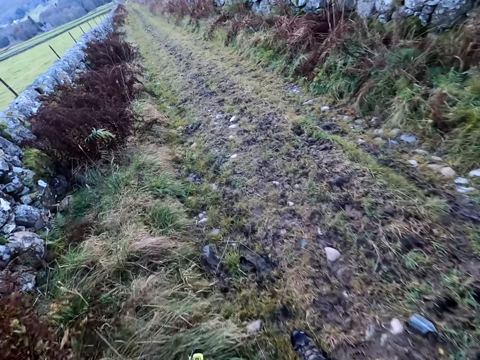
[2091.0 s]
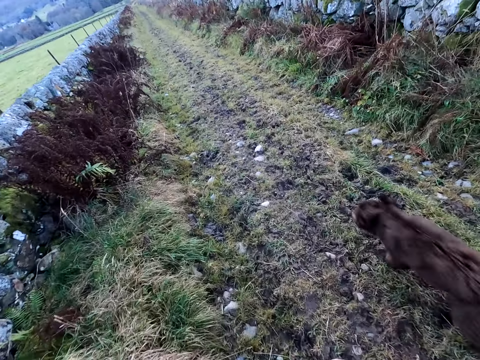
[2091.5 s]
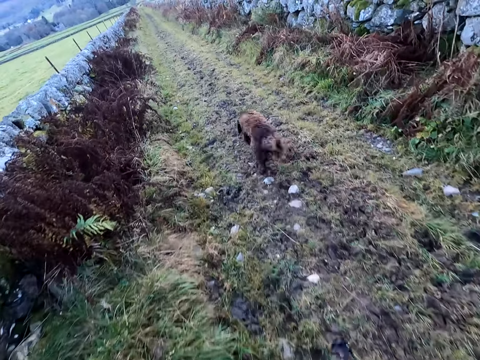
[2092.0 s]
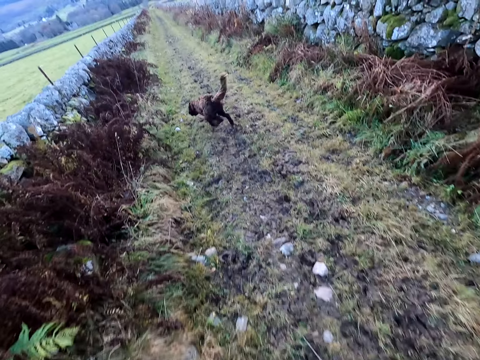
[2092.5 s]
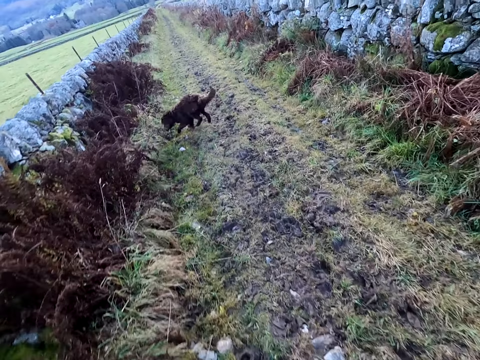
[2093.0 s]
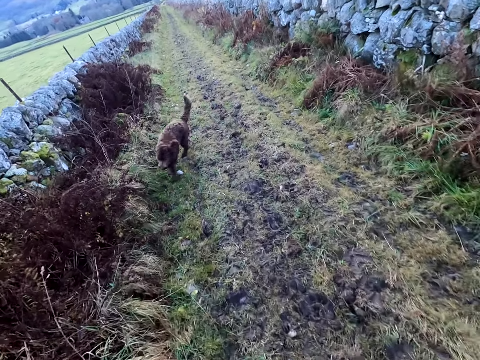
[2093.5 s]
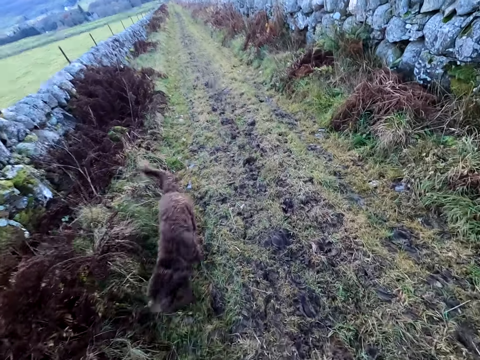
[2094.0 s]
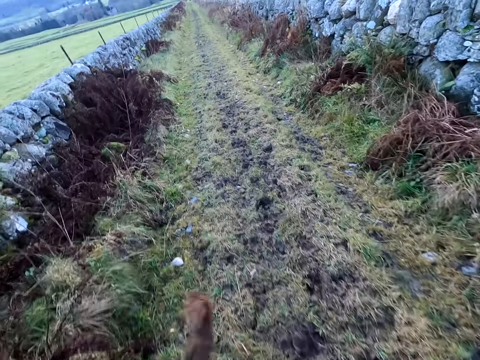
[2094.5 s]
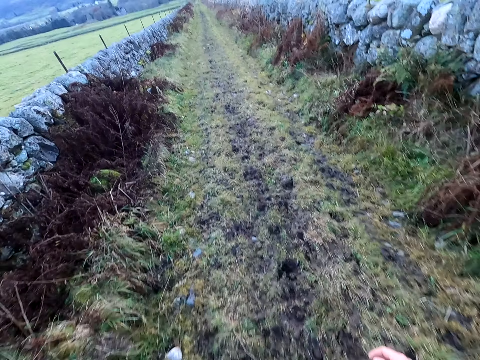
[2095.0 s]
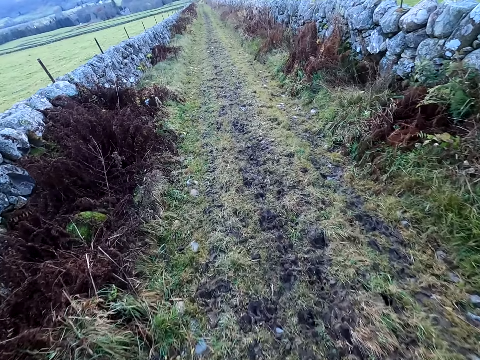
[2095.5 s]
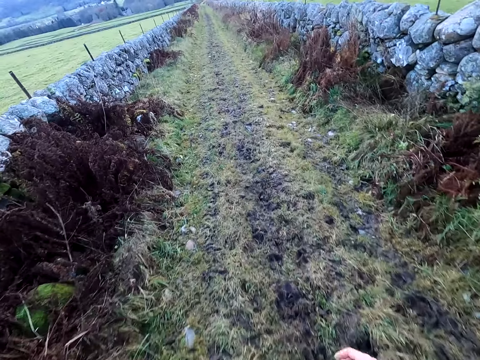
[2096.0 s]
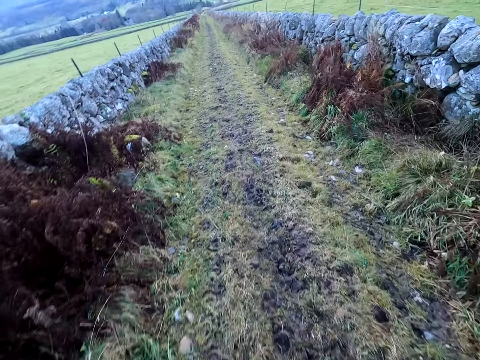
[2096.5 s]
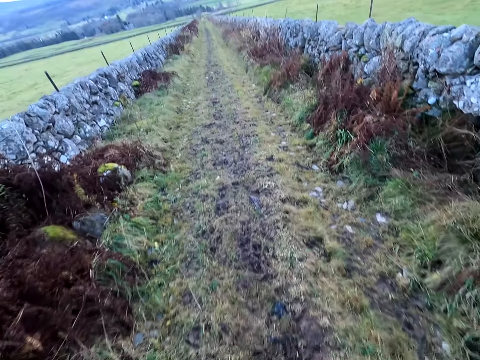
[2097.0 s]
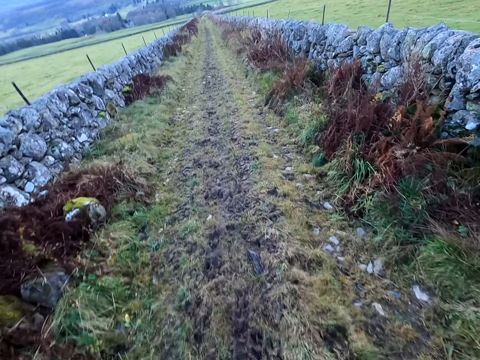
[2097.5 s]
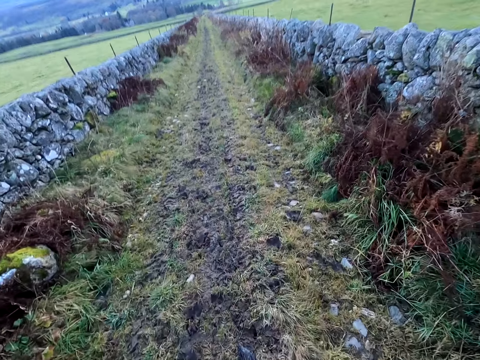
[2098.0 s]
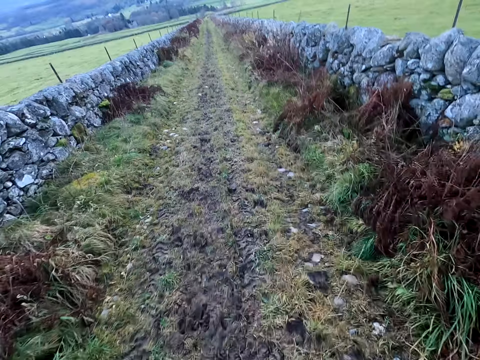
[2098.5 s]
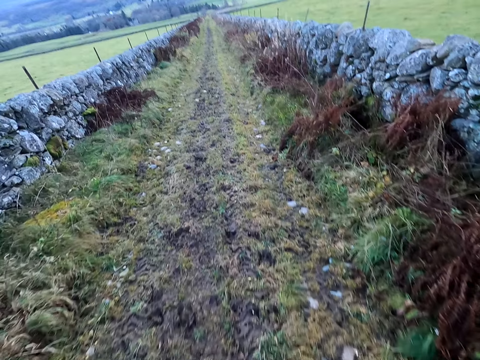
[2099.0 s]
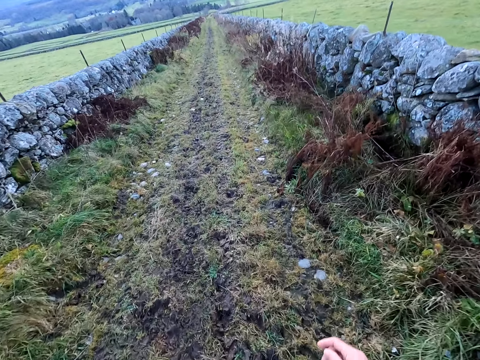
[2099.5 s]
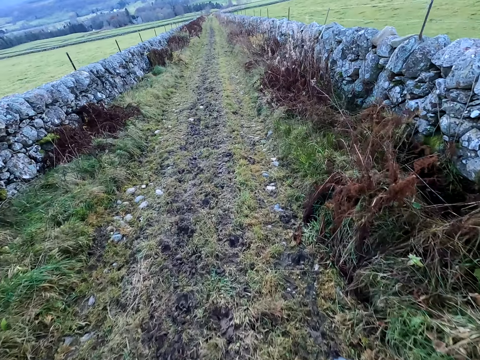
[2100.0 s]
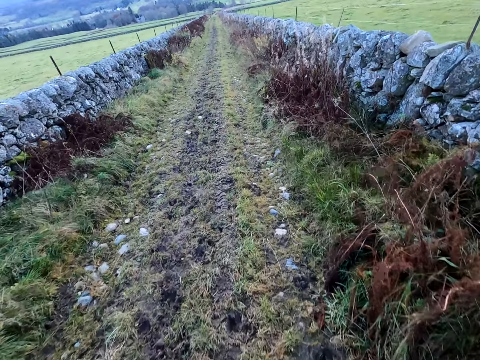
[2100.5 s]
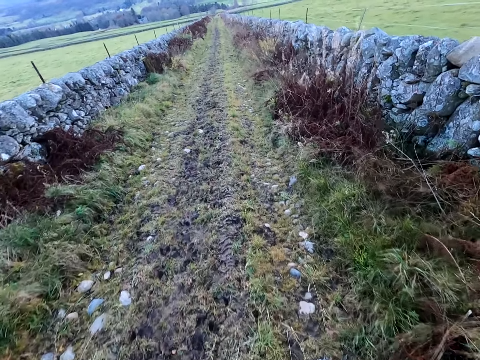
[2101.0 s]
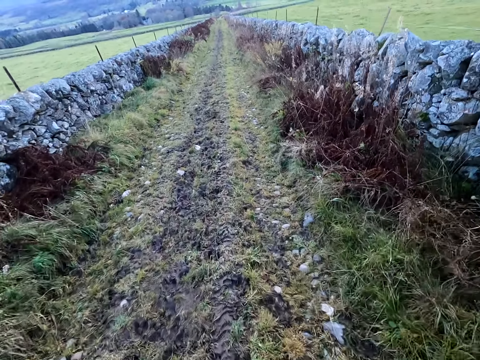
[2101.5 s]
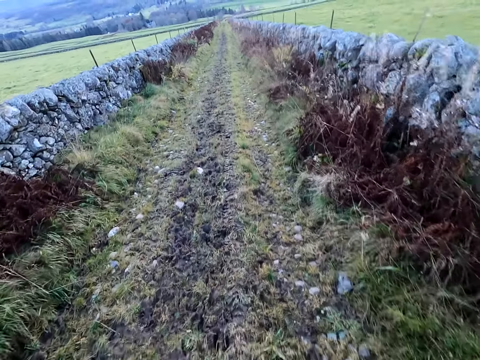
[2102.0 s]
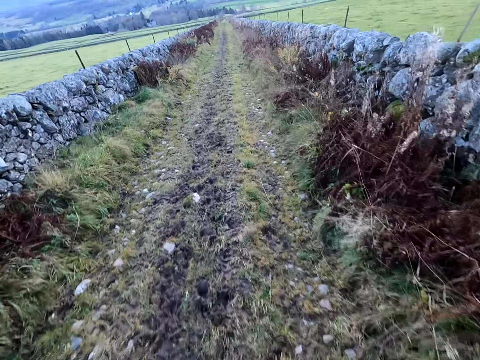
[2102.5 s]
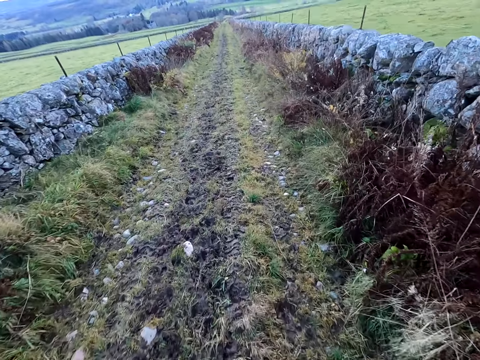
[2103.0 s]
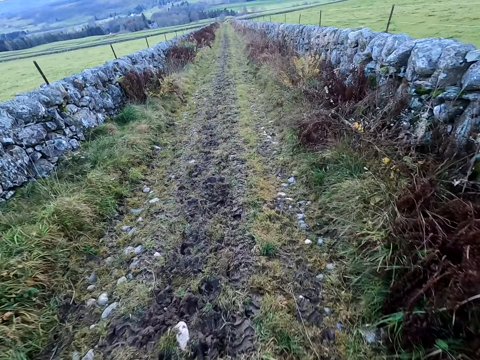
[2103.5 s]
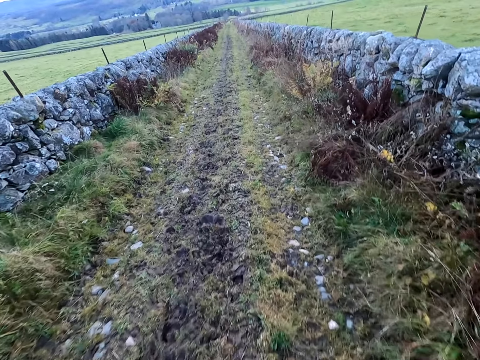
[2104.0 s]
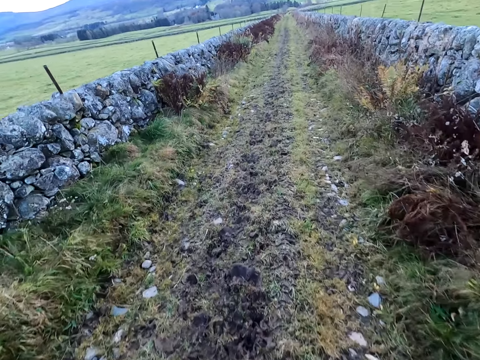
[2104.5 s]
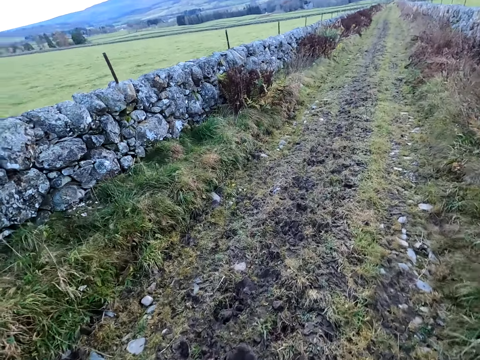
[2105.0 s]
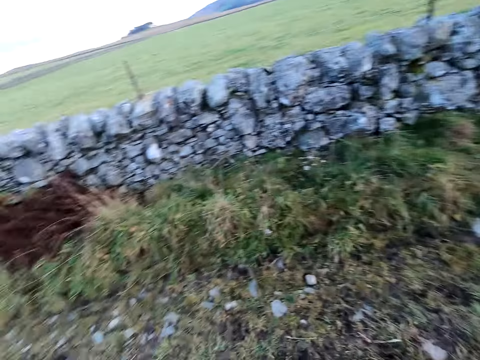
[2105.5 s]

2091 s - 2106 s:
The dog runs along the grass path past the camera wearer. The camera wearer walks on the pathway.

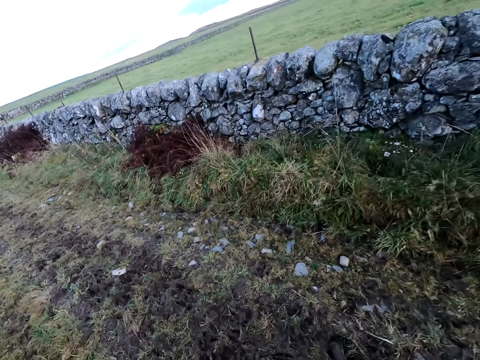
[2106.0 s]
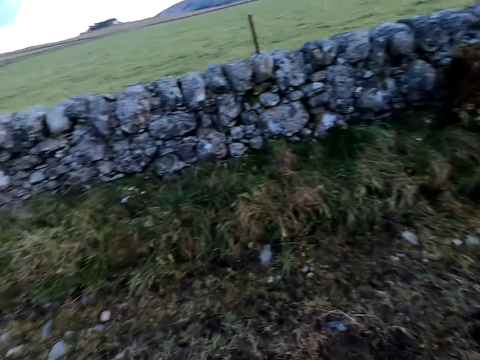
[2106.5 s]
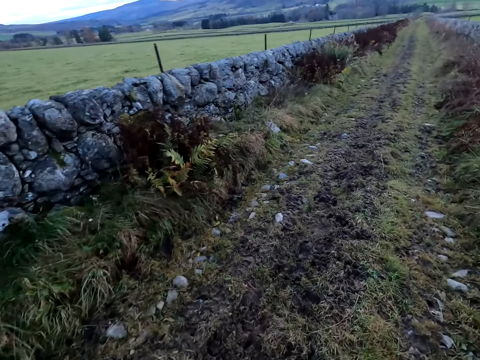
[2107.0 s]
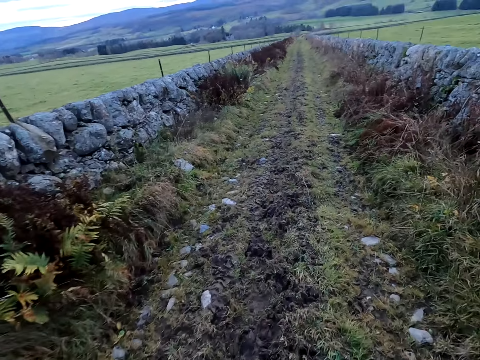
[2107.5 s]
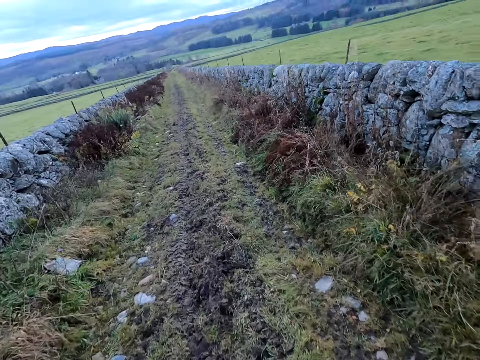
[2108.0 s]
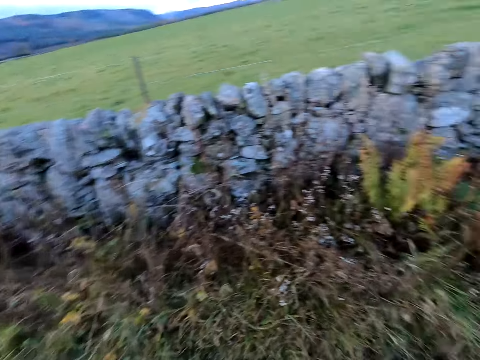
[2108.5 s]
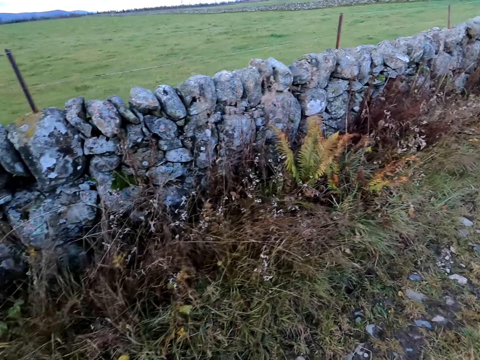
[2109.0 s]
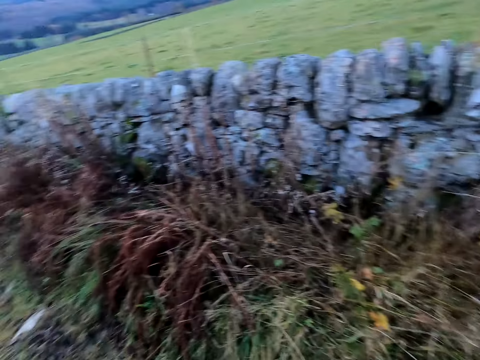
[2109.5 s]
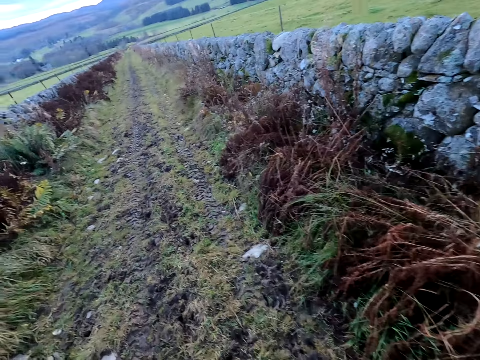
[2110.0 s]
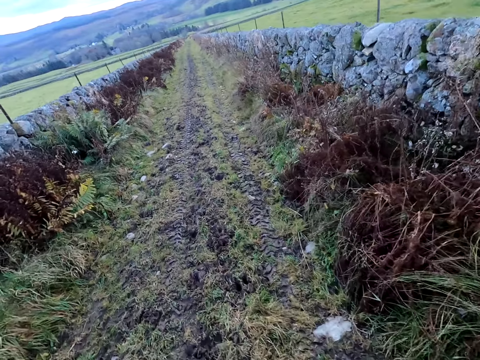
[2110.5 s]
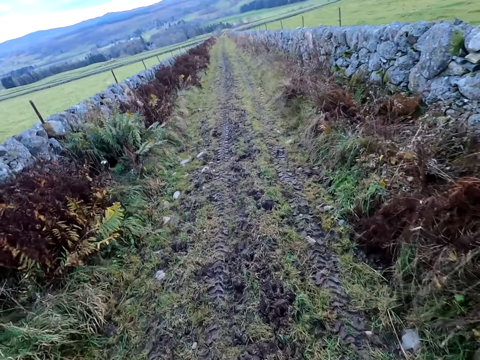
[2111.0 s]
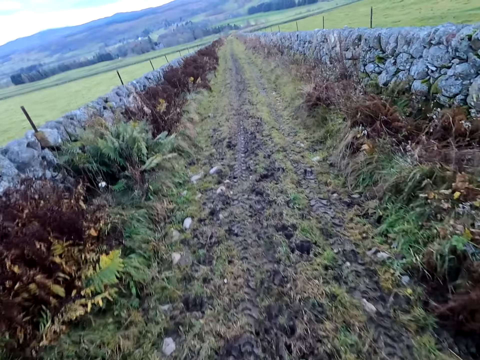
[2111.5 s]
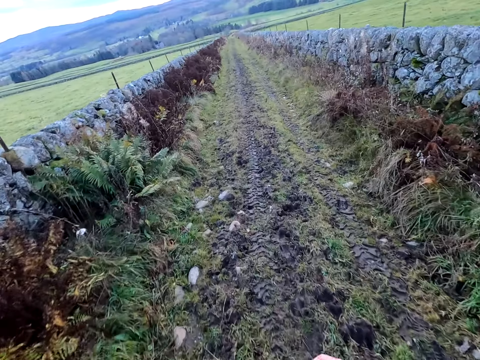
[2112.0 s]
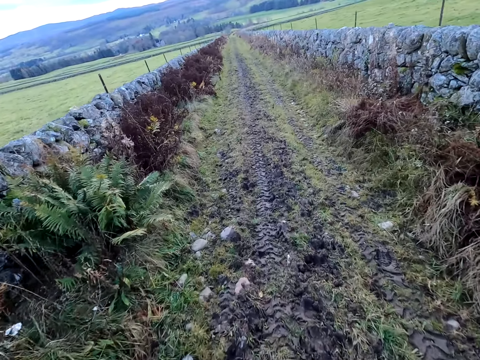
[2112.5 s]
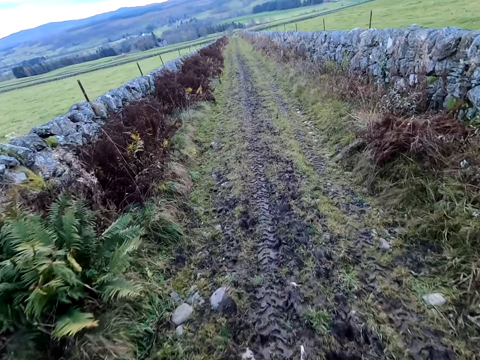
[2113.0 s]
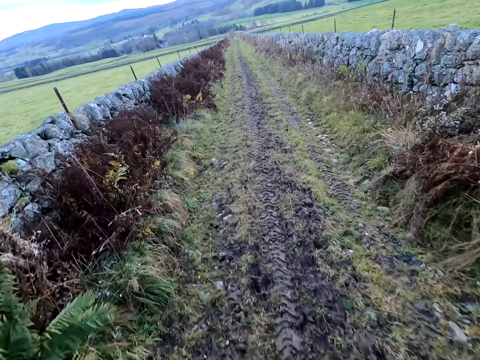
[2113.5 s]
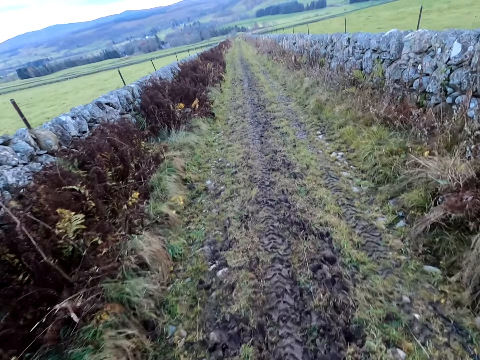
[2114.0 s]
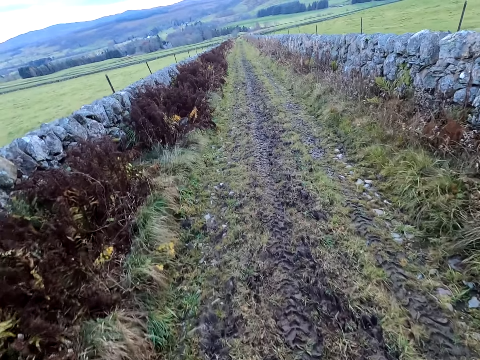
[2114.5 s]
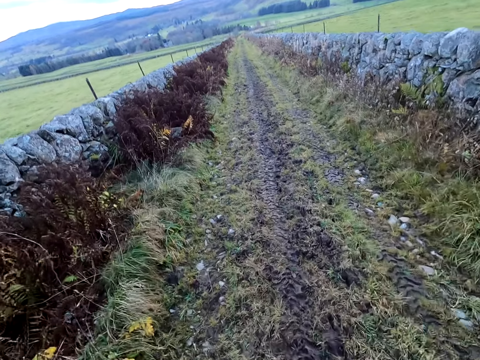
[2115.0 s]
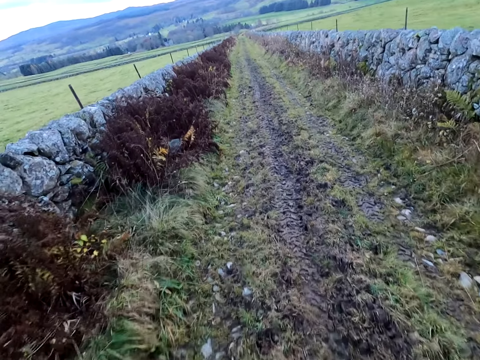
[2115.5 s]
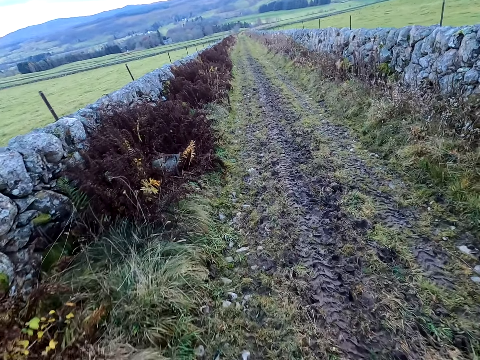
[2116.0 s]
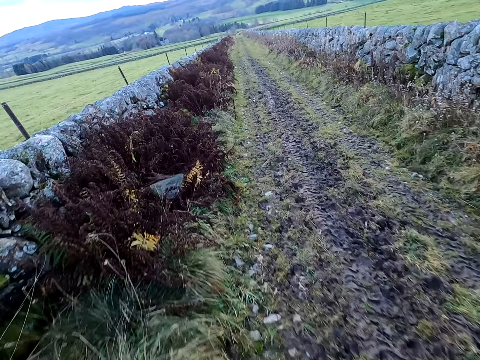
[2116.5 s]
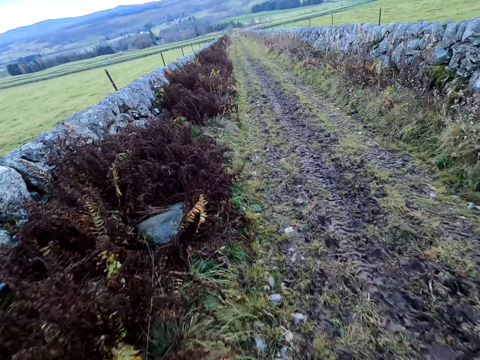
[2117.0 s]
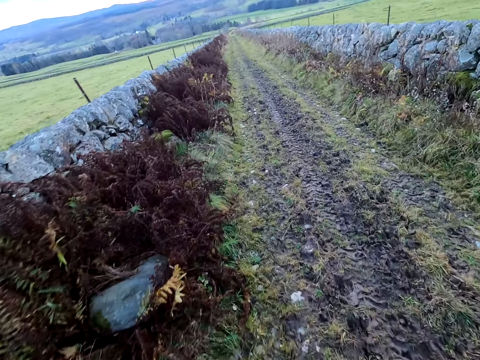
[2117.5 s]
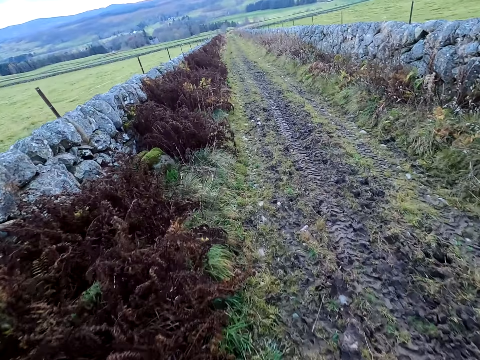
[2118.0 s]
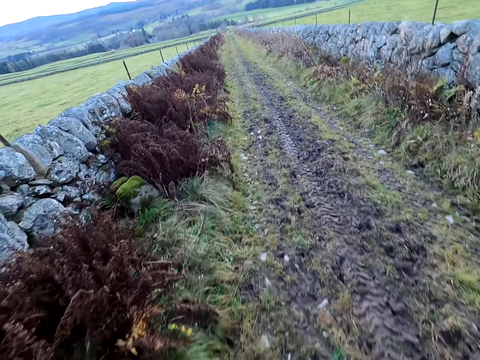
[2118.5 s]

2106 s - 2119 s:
The camera wearer speaks to the dog. They look around.
